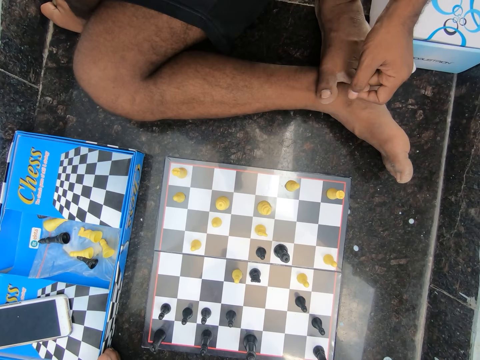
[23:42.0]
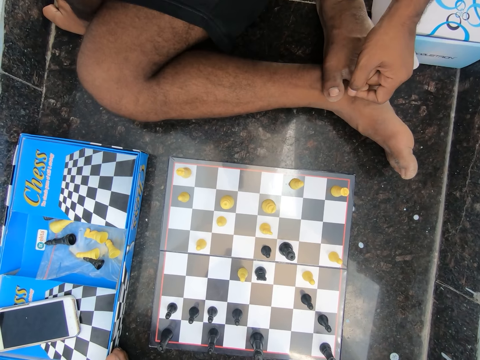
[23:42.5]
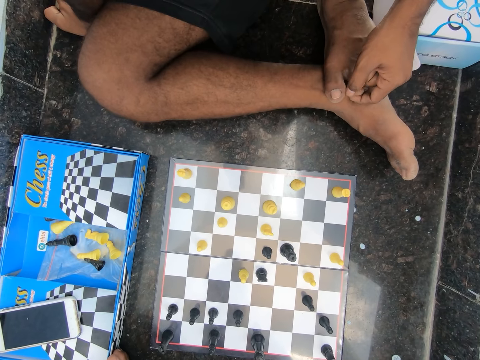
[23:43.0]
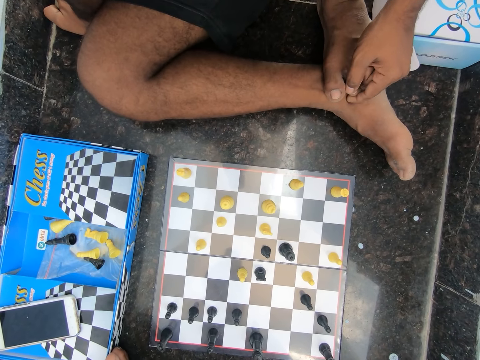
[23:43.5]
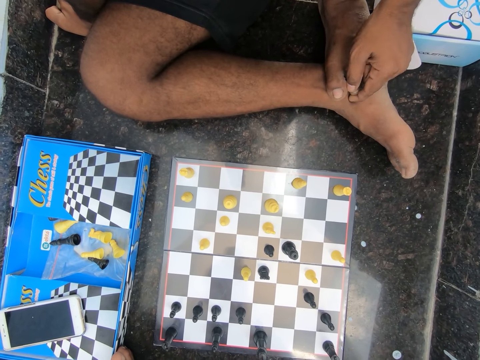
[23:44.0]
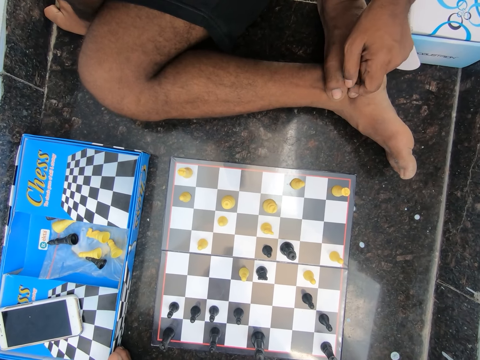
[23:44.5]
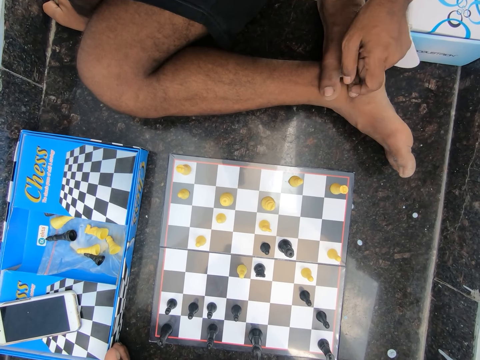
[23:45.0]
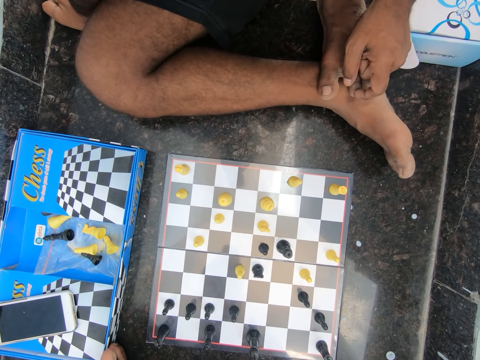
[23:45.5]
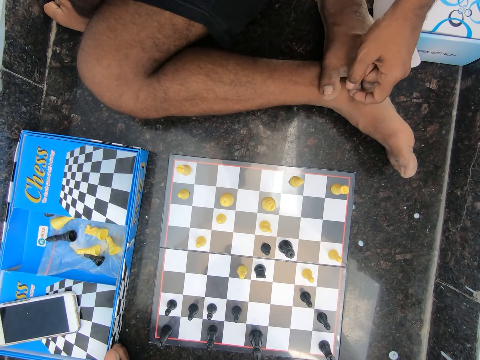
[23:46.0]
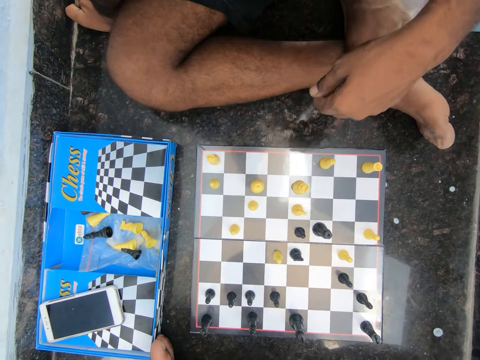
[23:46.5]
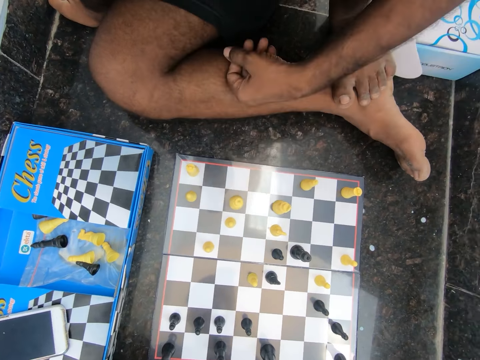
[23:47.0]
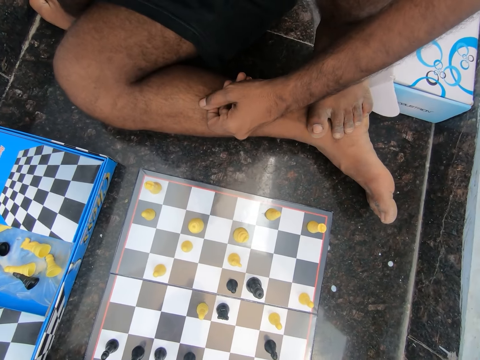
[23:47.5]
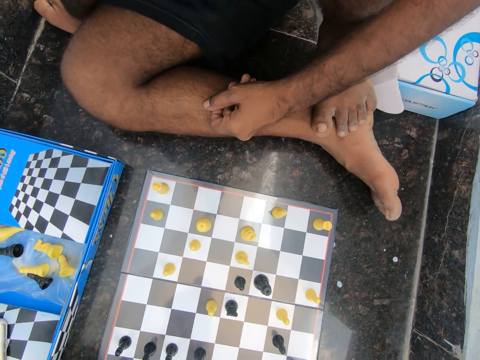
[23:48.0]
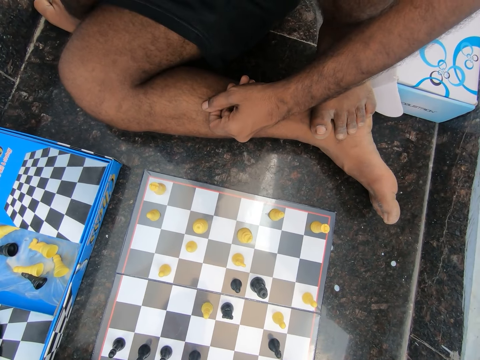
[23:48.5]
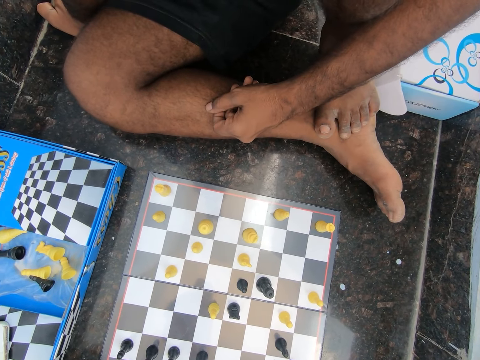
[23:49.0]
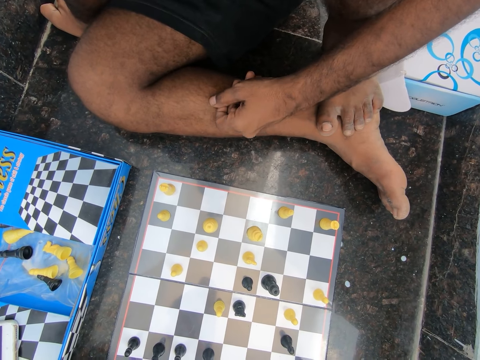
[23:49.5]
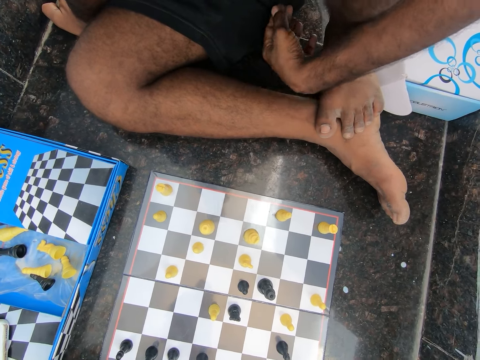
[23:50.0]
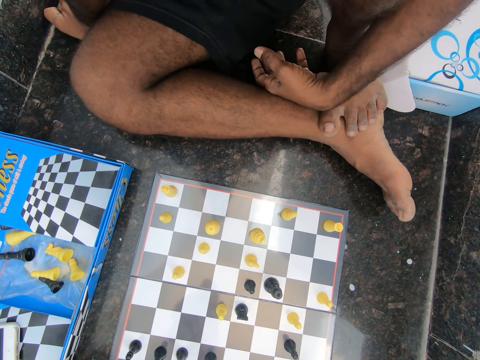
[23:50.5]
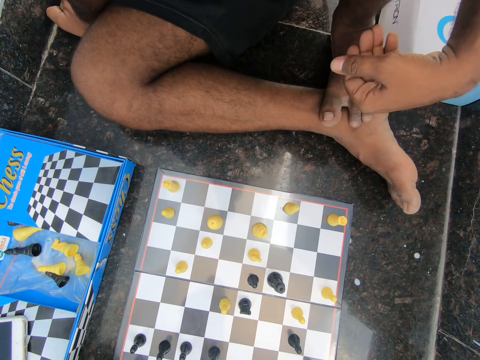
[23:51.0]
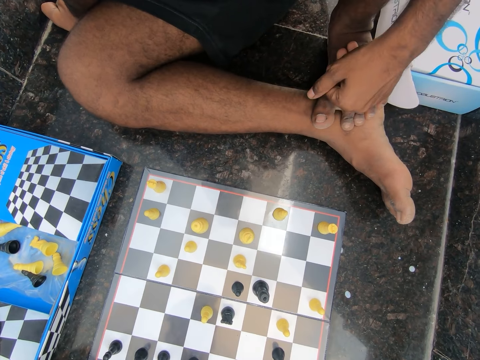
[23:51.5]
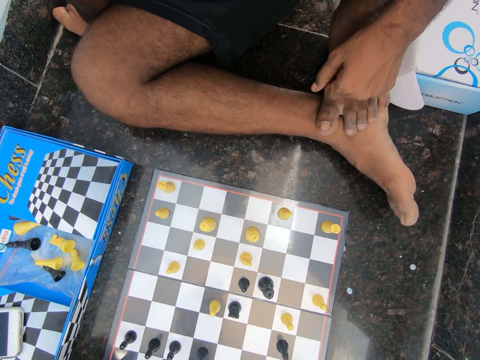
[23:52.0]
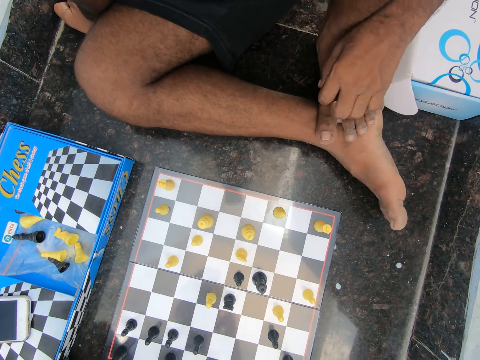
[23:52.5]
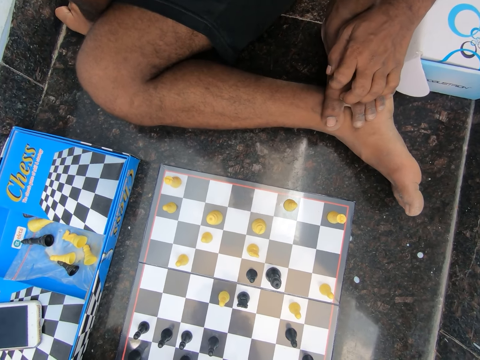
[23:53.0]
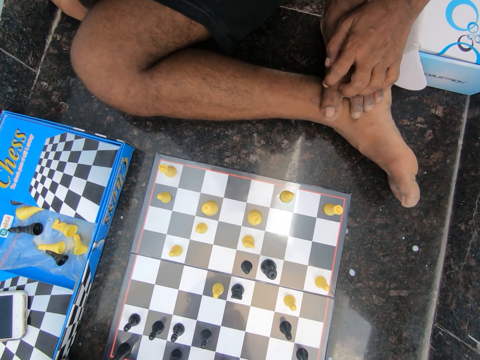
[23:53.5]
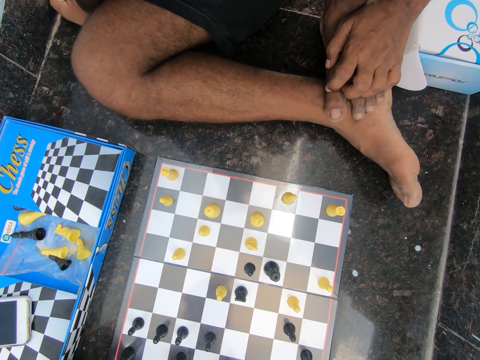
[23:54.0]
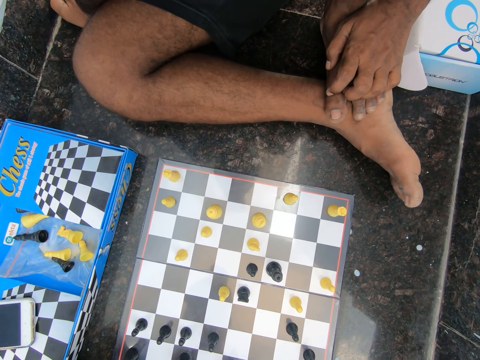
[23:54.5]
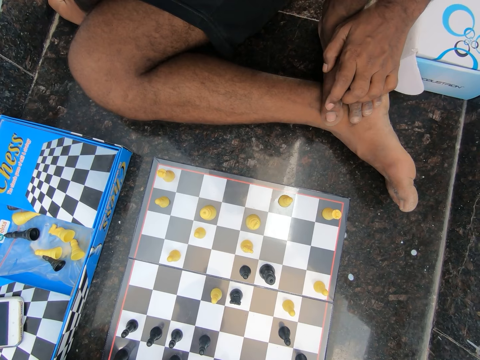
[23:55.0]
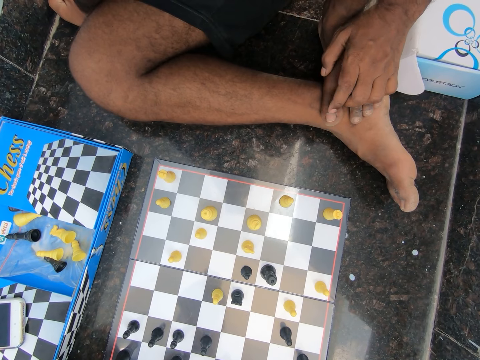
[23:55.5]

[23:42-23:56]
A man touches his leg. The man adjusts his left hand and puts his hand on his leg. The man taps his hand on the leg and looks at the chessboard.

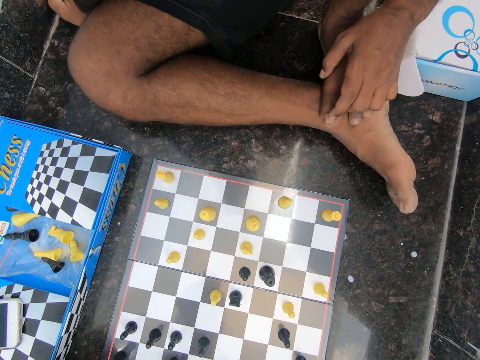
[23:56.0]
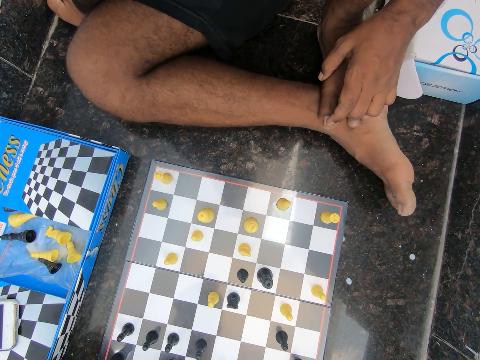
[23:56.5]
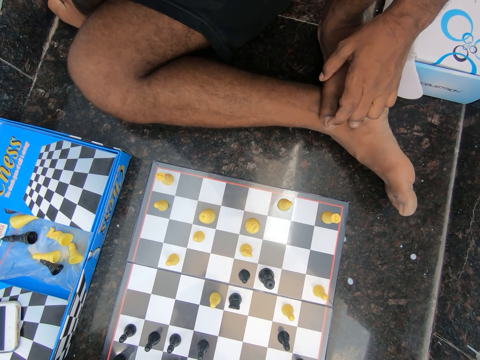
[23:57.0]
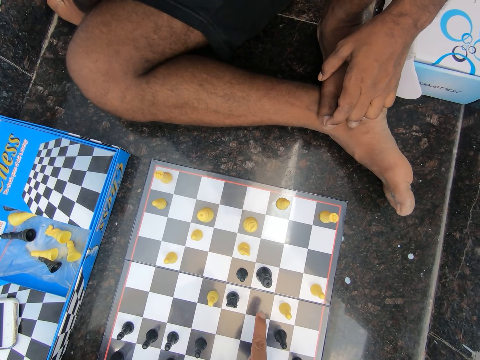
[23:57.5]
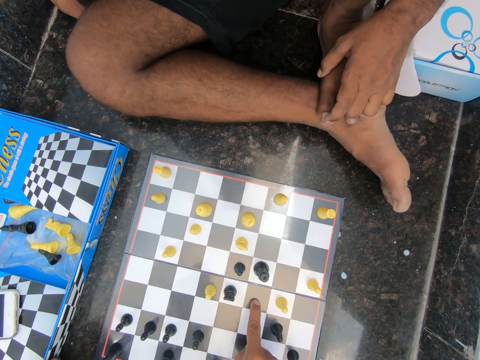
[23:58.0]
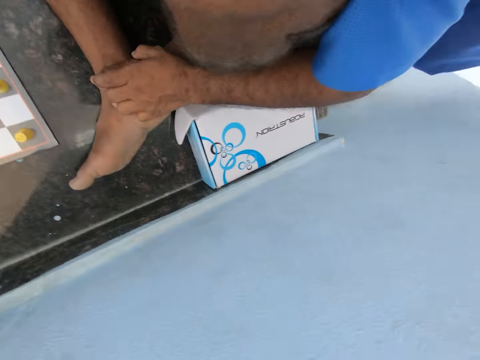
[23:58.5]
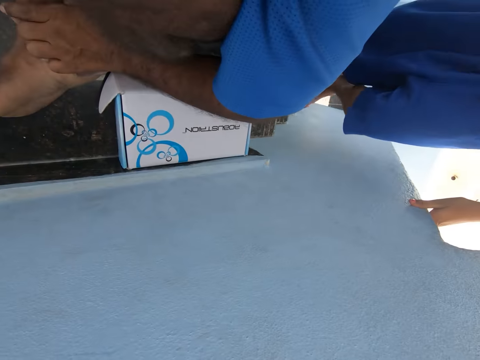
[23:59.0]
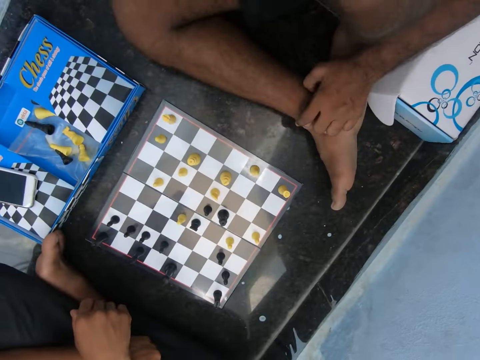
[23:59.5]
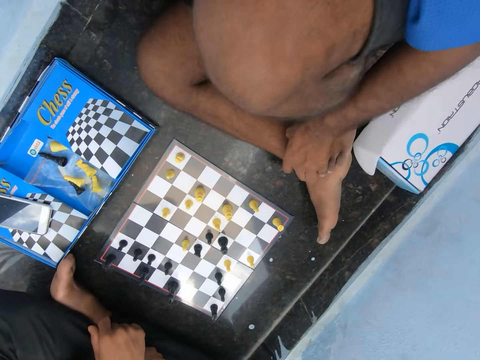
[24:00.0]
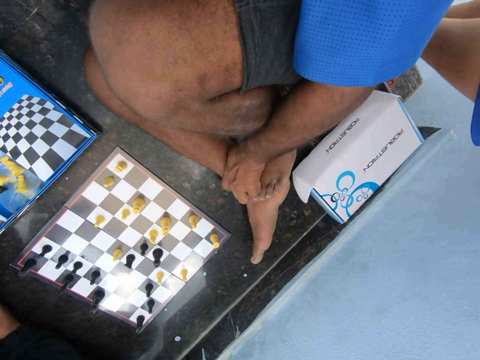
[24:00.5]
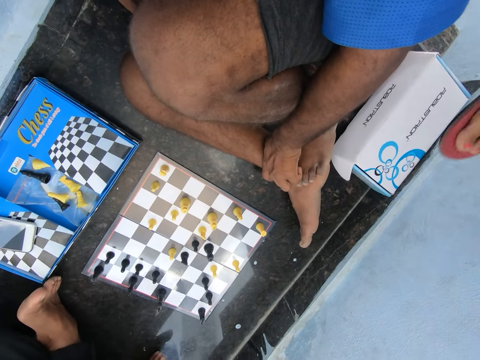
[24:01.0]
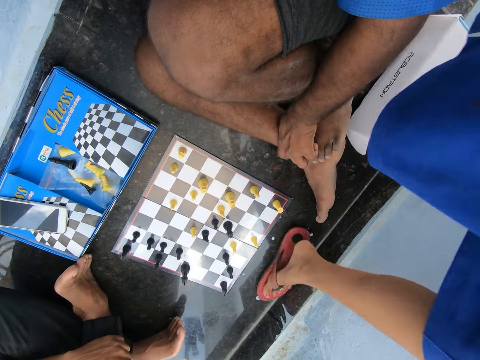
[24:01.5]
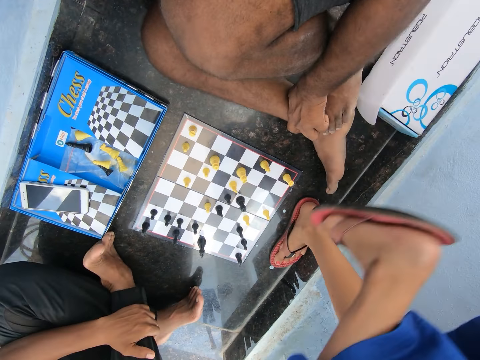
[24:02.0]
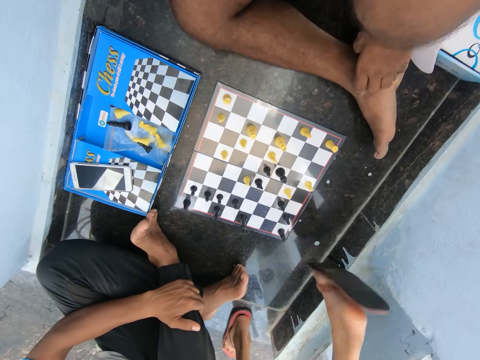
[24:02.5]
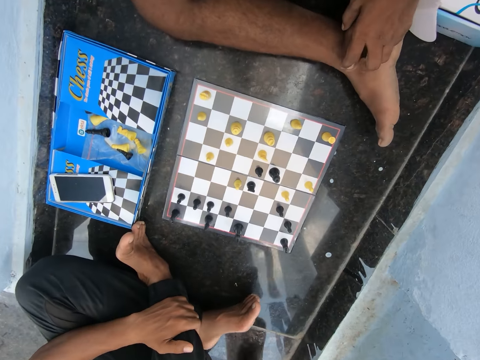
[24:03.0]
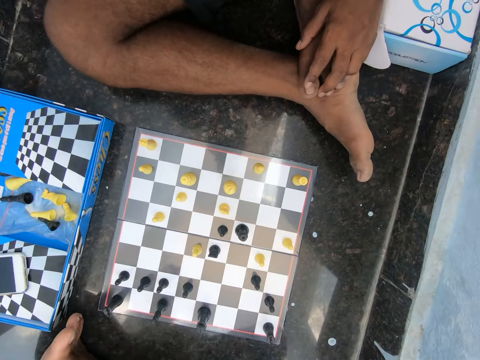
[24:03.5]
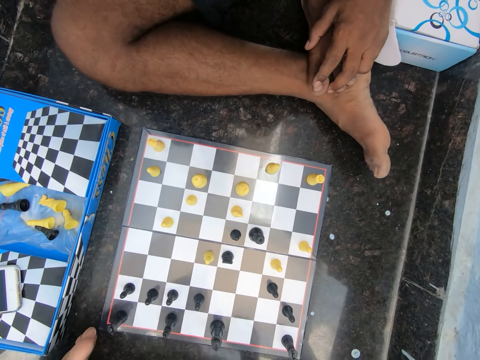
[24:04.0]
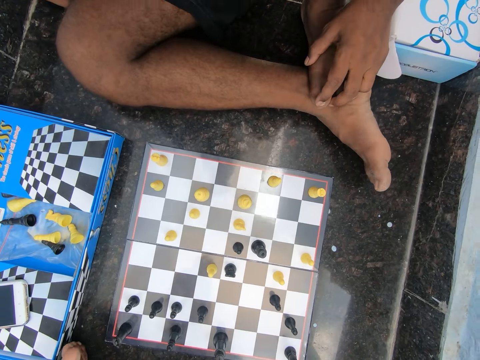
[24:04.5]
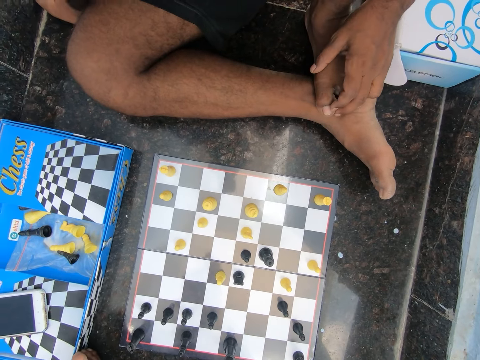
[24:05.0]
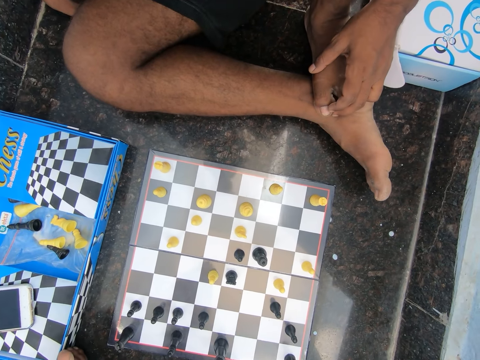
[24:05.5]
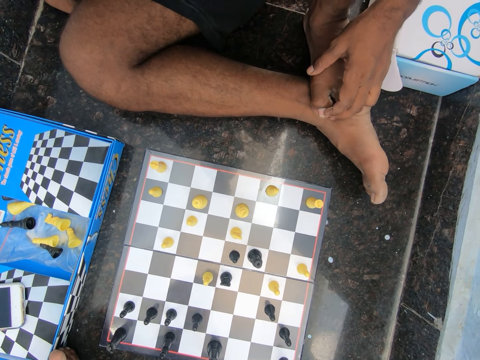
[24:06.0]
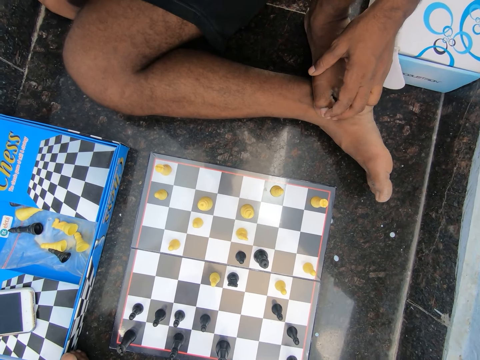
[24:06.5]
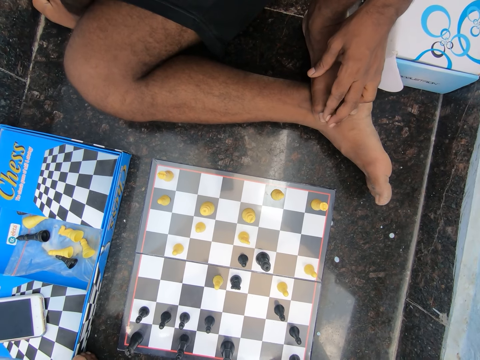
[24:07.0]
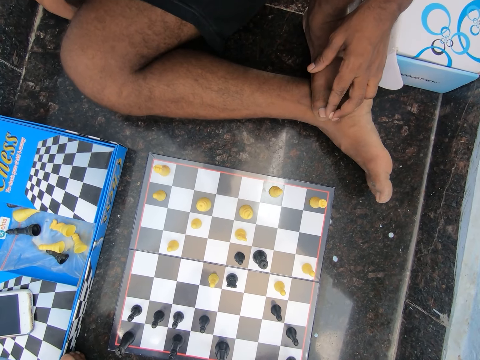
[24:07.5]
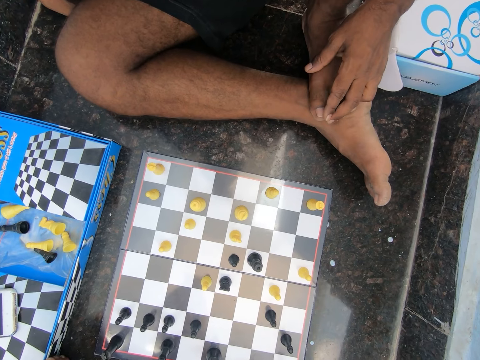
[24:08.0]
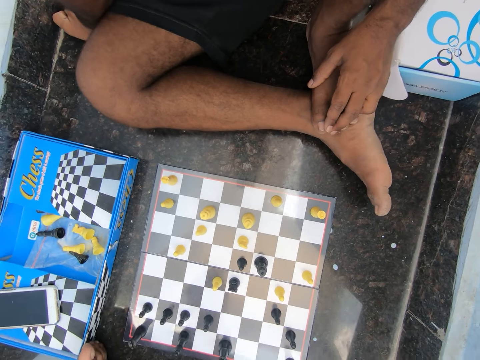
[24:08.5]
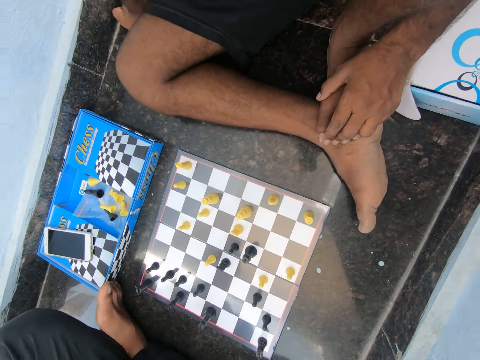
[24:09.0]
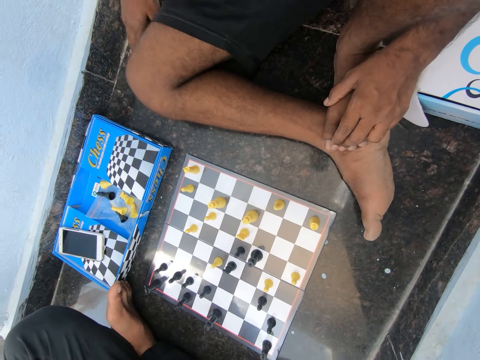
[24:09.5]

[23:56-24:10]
The camera wearer points his finger on the chessboard. He discusses with a boy in the room. A man uses the stairs and moves aside. Another man walks past the camera wearer and the first man. The camera wearer communicates with the other man.
